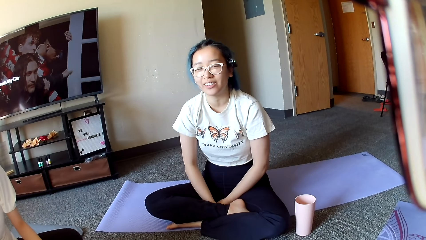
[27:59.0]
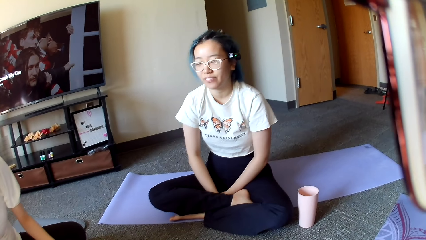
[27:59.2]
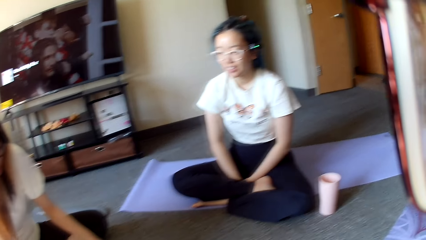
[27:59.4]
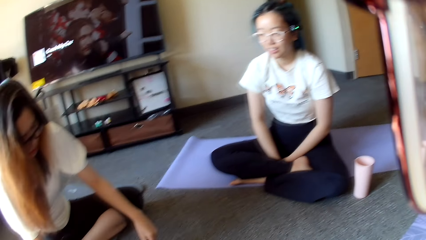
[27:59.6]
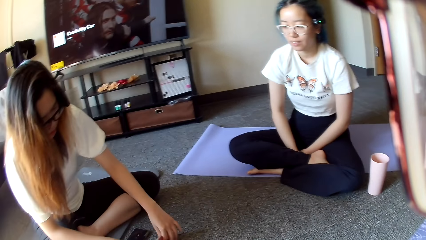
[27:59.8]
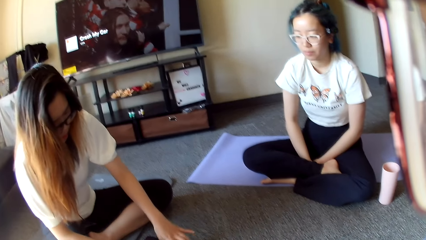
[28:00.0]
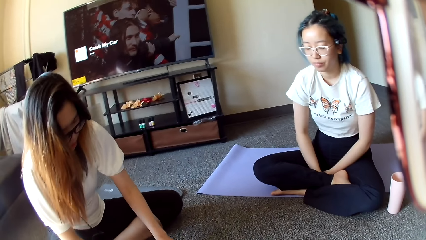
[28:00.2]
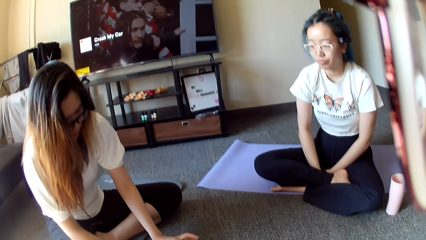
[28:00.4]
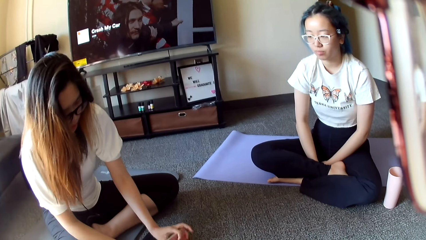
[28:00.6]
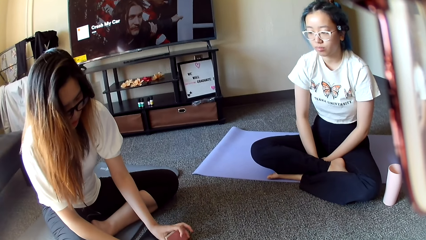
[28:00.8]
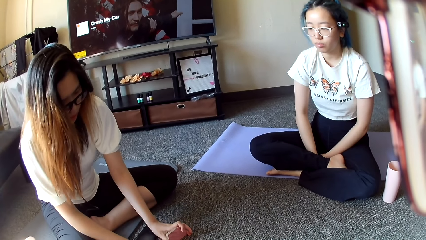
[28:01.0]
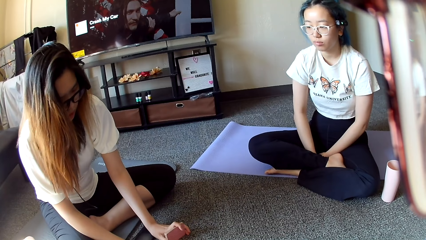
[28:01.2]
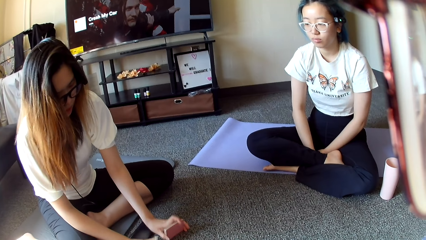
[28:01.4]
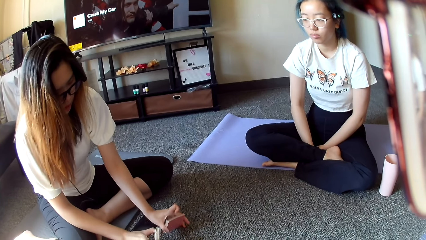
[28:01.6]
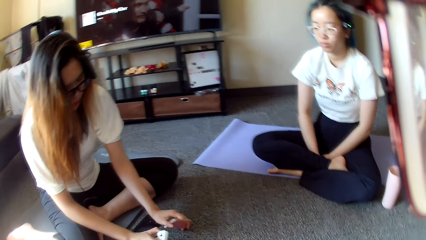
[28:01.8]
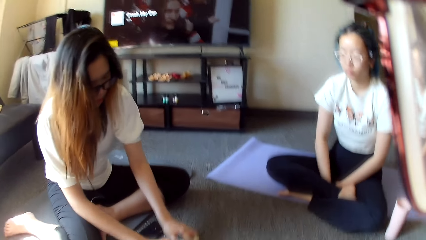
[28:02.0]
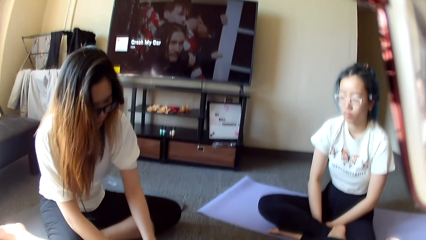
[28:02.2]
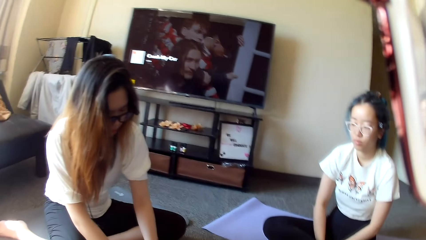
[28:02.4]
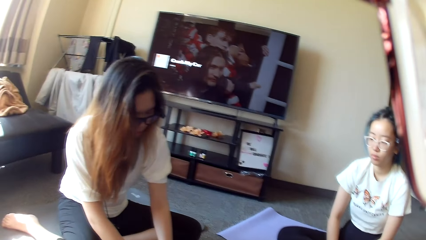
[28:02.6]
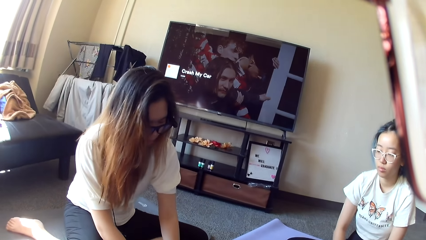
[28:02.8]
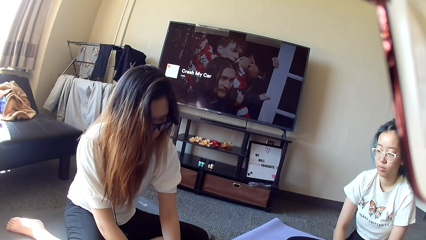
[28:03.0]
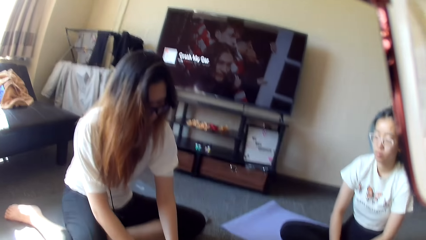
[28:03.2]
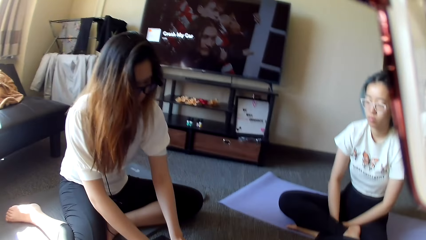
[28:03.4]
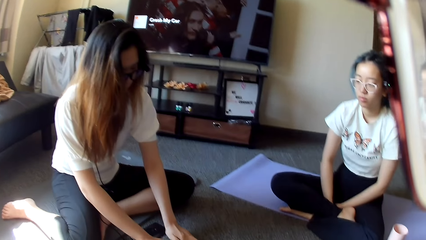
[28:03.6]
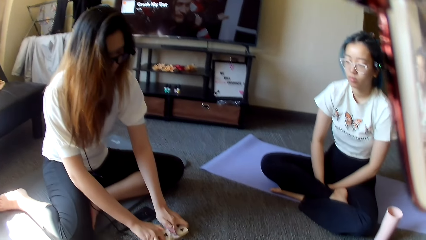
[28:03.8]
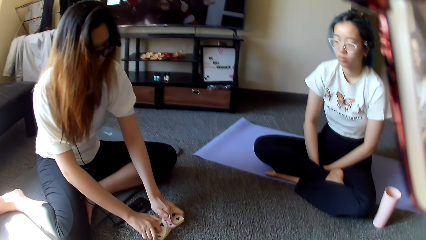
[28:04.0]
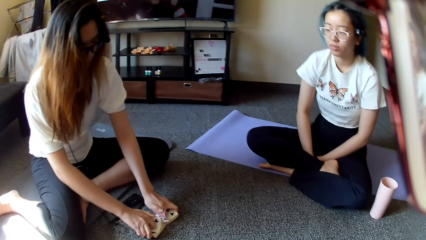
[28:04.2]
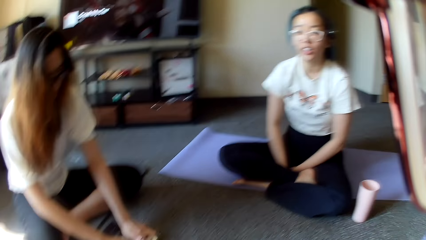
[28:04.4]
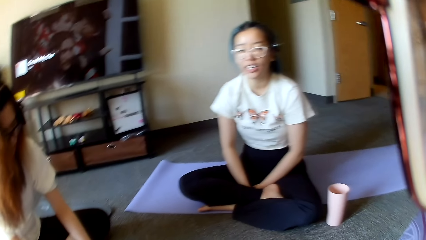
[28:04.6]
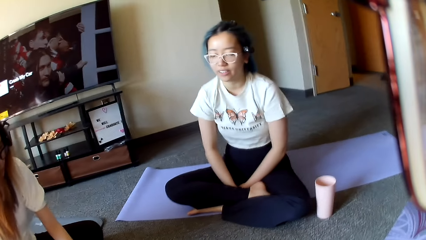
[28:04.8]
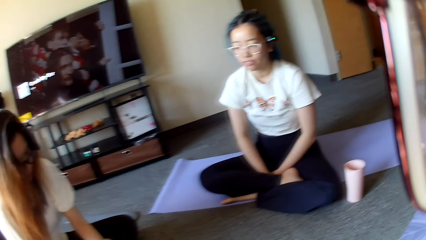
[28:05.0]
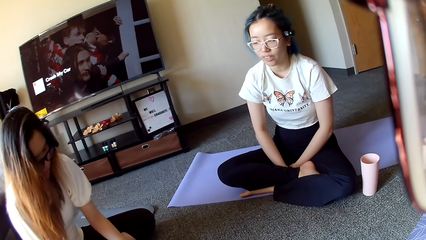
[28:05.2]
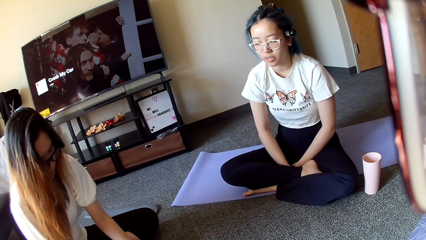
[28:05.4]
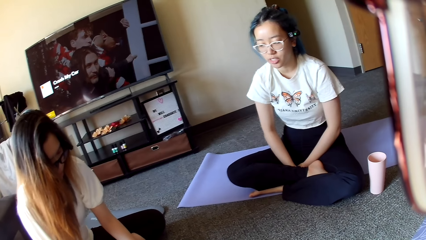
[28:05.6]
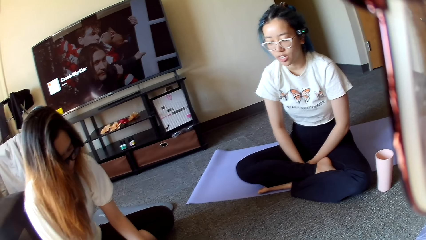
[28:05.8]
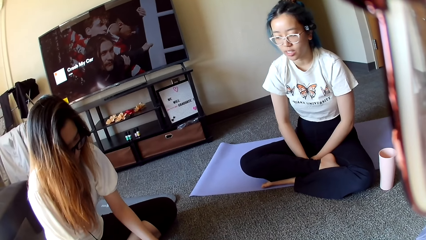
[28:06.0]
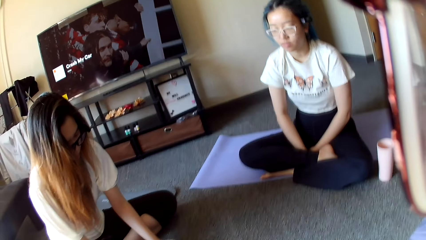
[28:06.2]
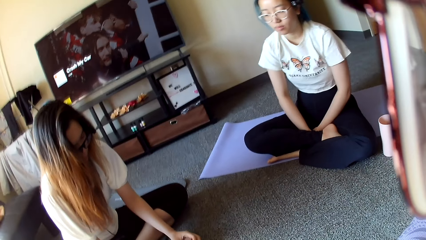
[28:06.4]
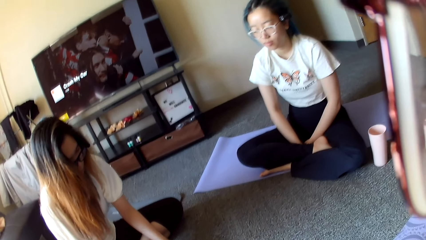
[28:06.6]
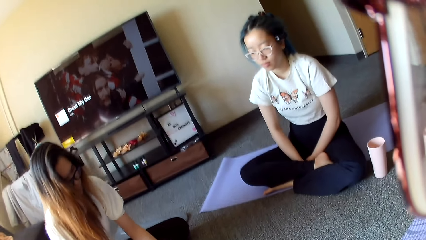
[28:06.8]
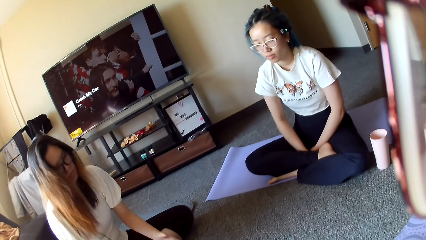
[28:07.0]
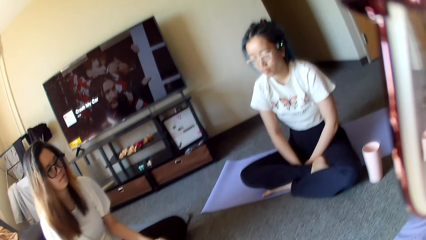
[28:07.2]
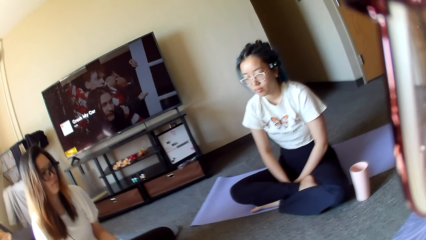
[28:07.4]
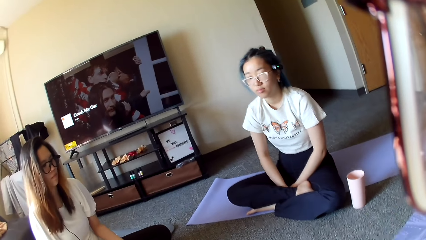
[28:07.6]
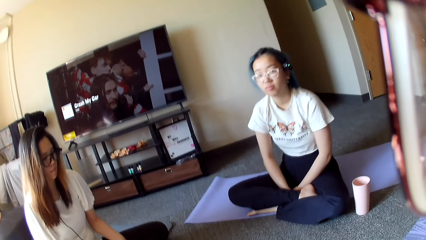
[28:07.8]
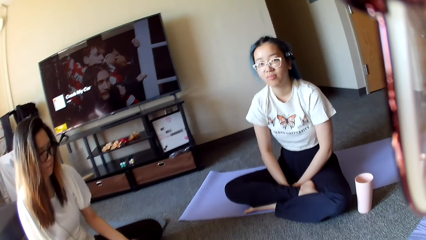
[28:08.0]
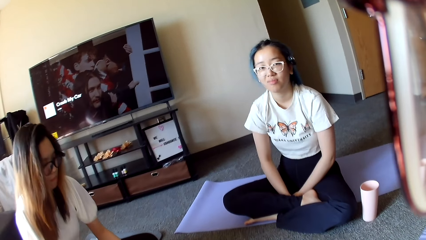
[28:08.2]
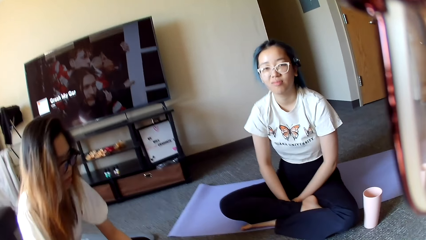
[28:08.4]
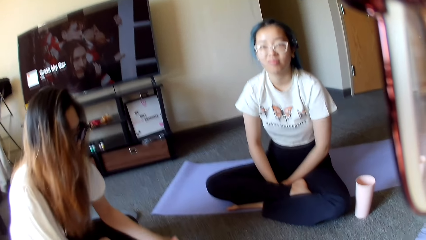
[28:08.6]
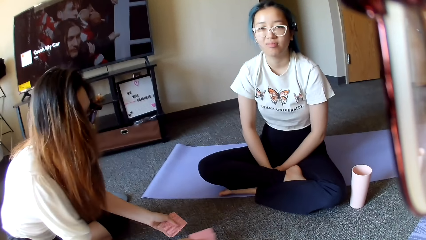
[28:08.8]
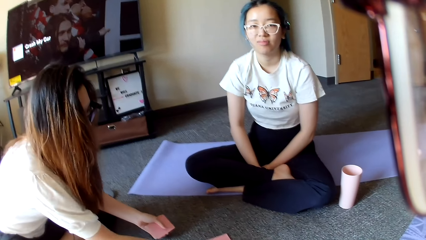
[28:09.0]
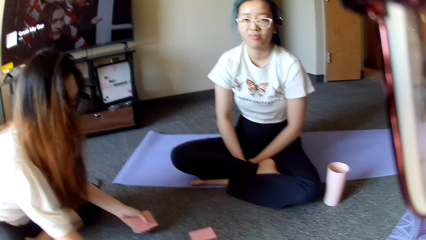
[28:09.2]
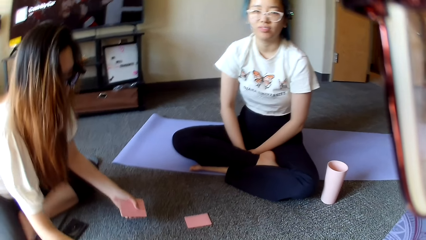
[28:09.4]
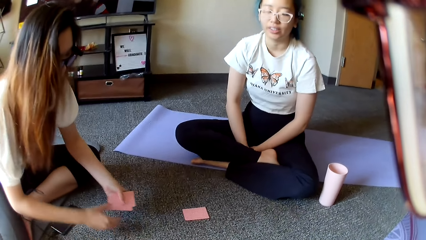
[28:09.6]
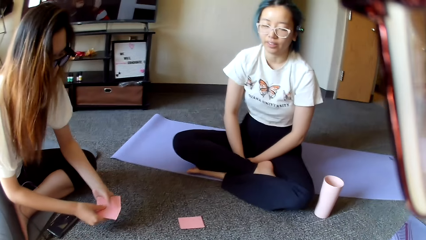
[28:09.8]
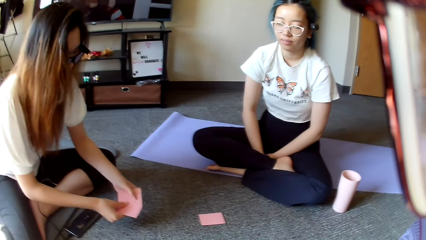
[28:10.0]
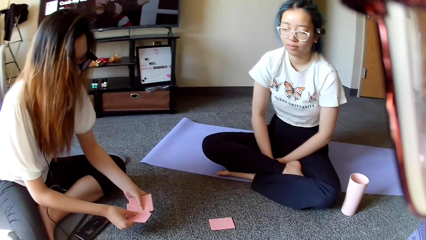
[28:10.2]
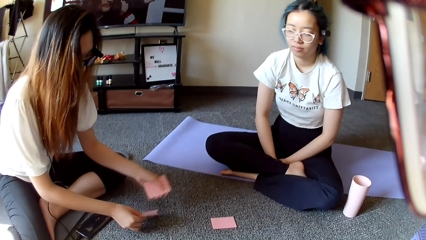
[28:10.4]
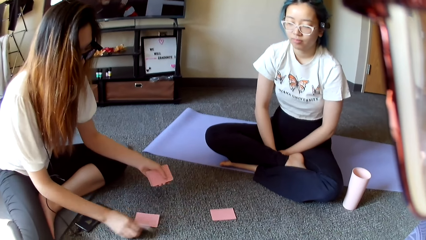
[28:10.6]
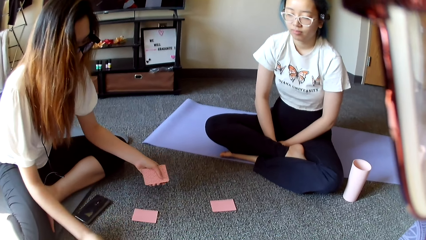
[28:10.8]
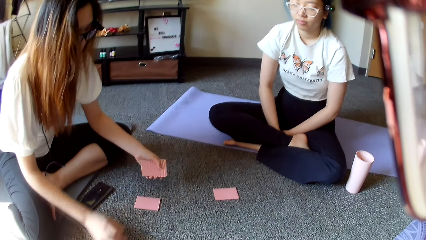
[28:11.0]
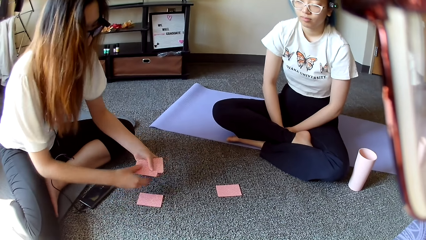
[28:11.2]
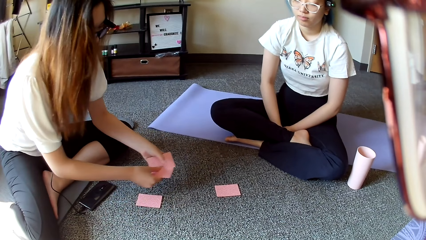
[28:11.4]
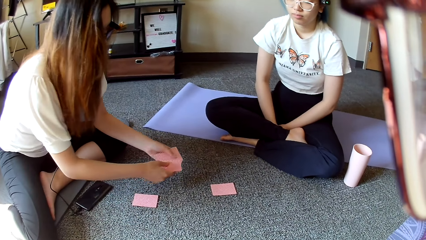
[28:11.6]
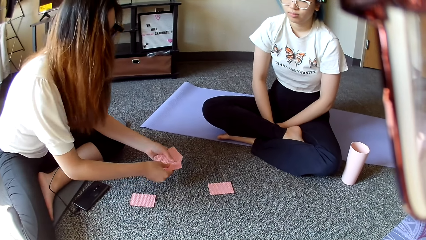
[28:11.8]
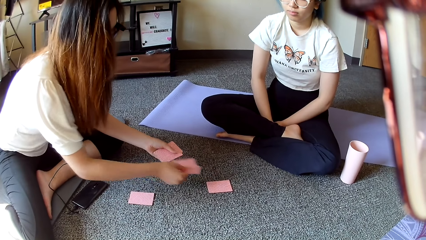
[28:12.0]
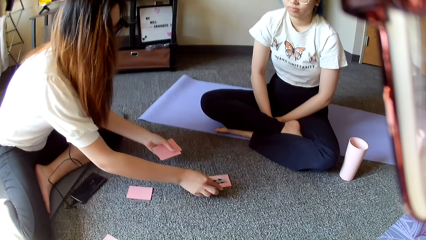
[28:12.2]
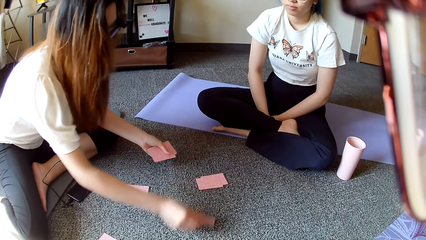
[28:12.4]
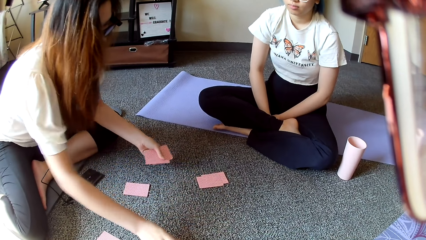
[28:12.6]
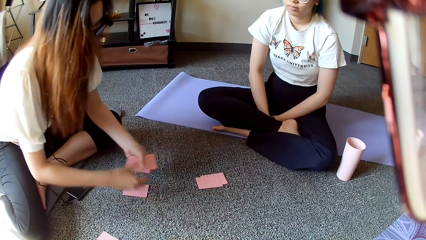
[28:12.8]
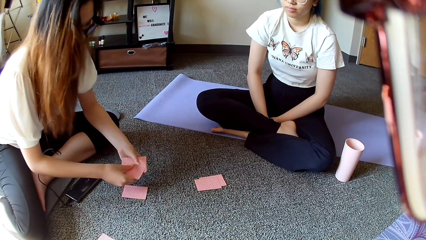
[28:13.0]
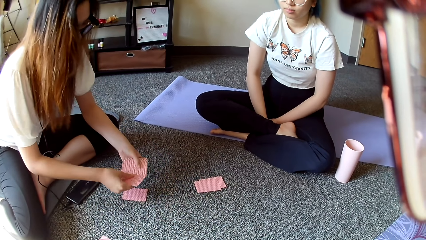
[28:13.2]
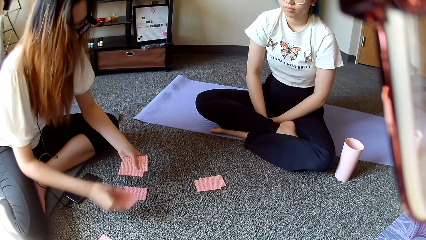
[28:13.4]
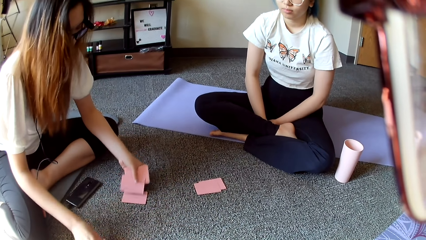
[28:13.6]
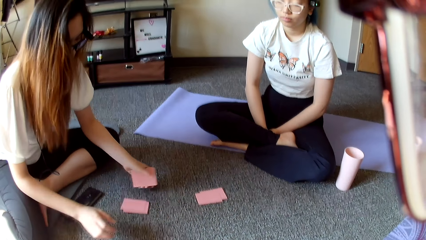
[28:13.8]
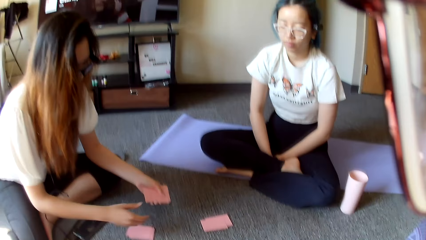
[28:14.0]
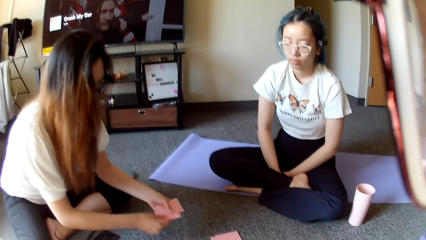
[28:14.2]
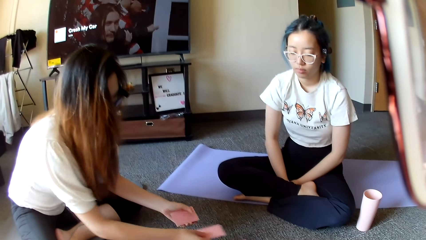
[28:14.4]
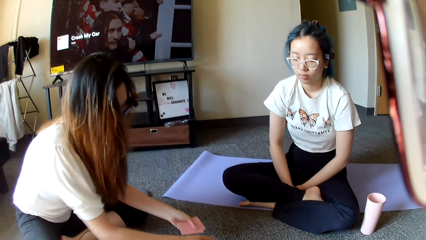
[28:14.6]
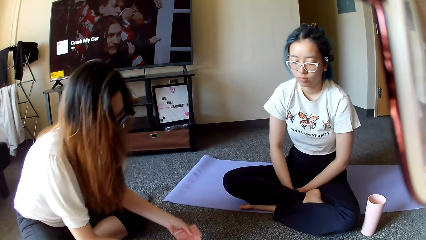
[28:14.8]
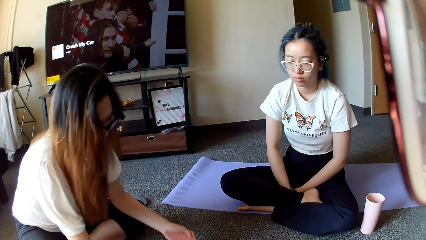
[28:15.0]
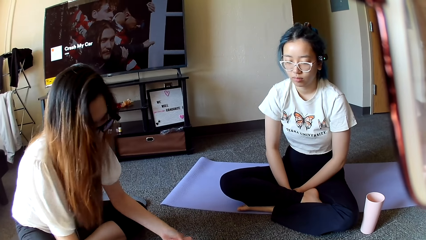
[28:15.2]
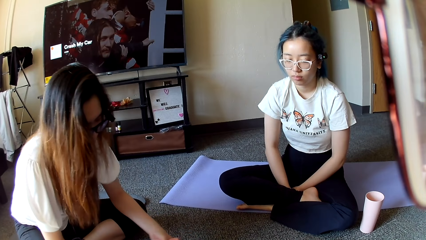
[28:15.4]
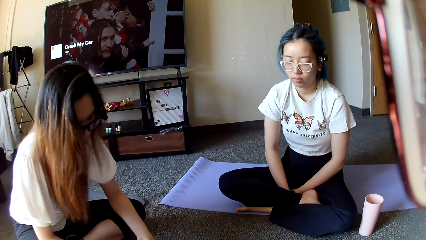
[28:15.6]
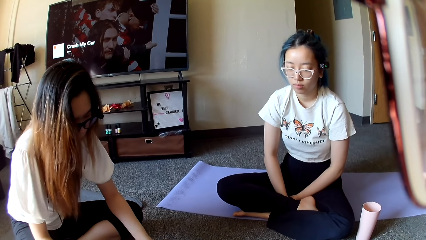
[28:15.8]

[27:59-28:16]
The camera wearer looks around. A woman holds the cards. The woman shuffles the cards. The camera wearer looks around. The woman places the cards on the floor. The woman divides the cards.
